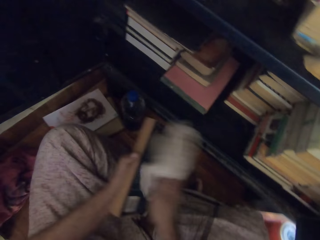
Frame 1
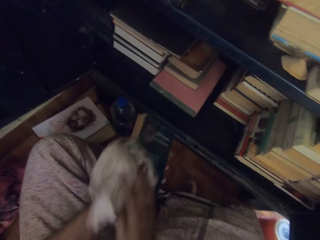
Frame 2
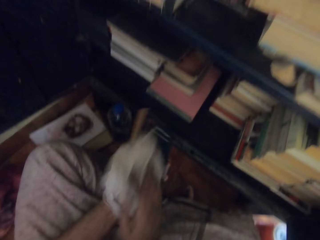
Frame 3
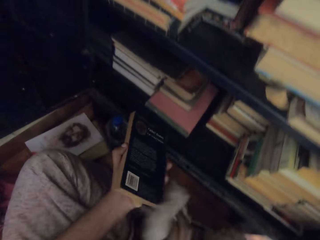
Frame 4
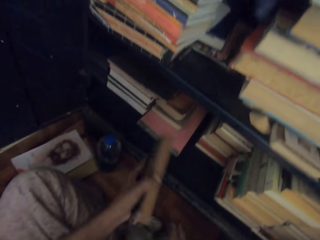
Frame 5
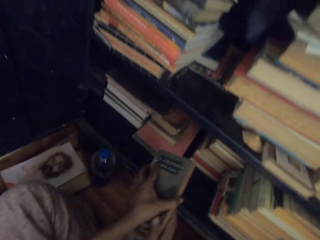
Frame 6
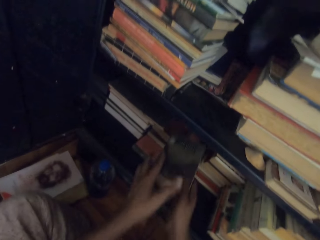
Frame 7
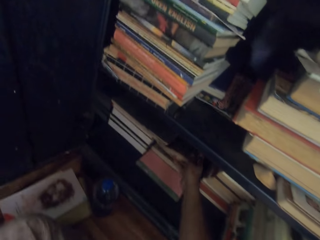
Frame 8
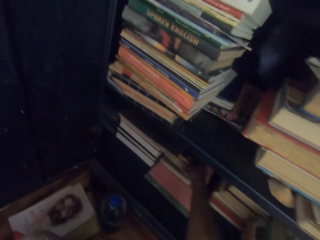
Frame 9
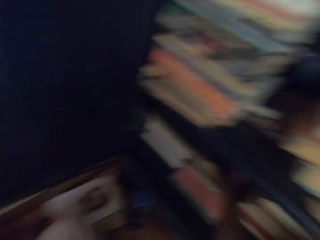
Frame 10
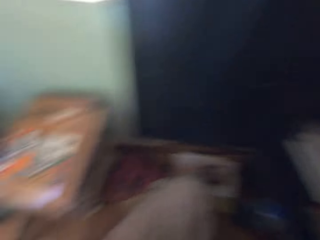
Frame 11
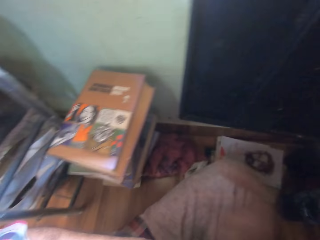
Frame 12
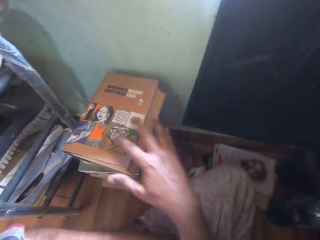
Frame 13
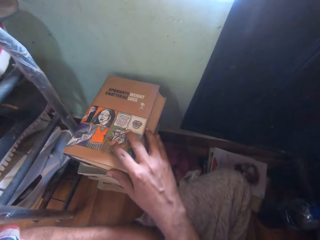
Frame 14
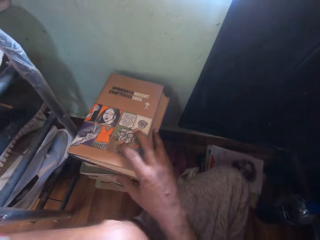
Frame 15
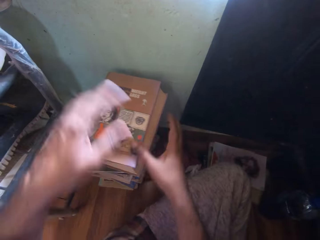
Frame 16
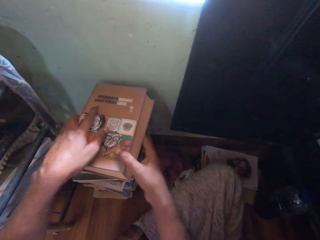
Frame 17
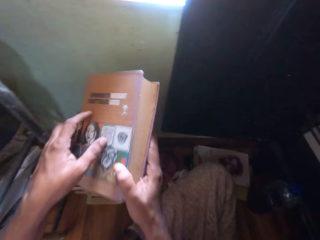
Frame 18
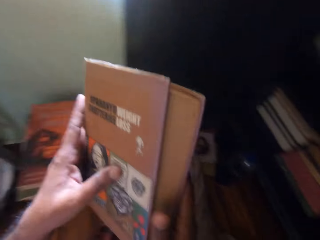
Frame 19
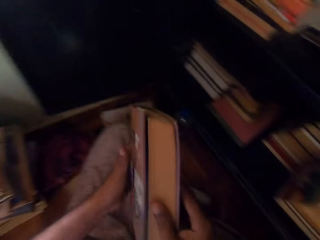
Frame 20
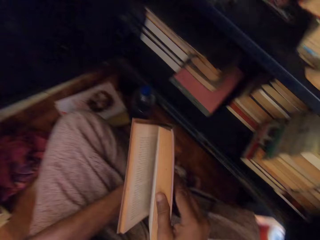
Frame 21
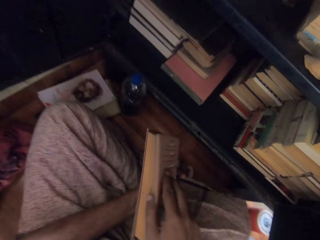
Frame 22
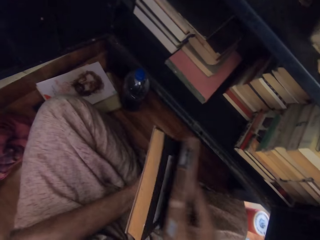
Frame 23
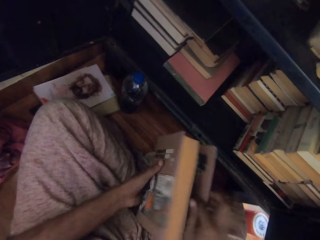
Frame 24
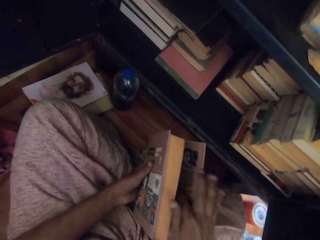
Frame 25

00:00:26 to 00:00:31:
The camera wearer cleans the book in his left hand with the rag in his right hand. He drops the rag in his right hand on the floor. He places the book in his left hand inside the cabinet with his right hand. He picks up a book from the pile of books on the floor with his hands.

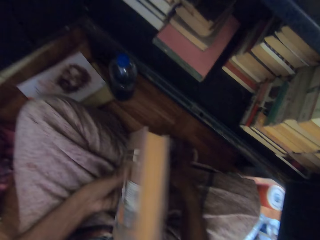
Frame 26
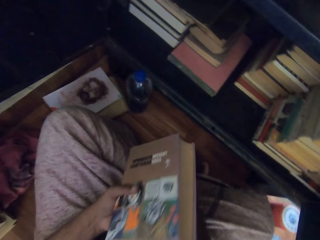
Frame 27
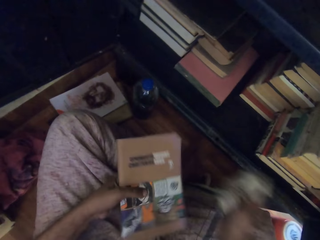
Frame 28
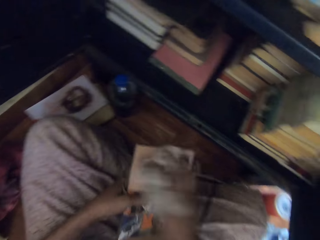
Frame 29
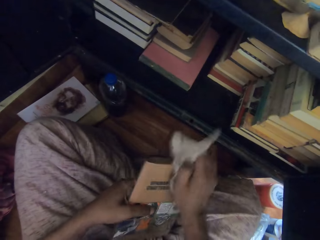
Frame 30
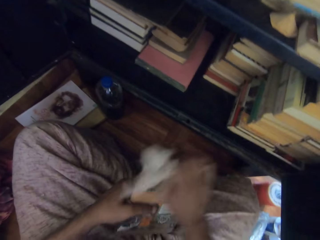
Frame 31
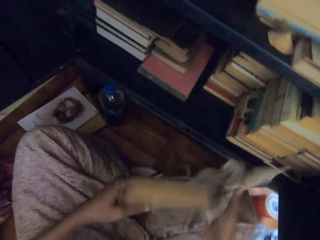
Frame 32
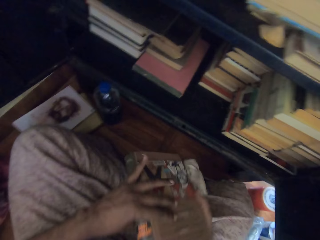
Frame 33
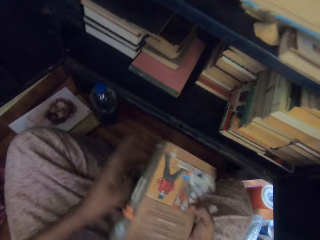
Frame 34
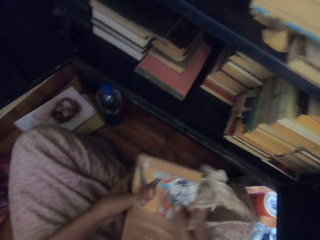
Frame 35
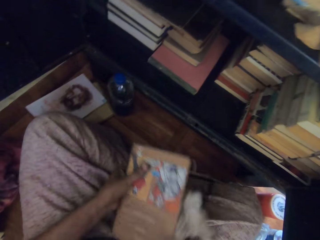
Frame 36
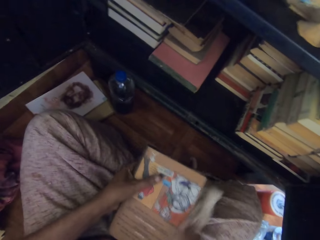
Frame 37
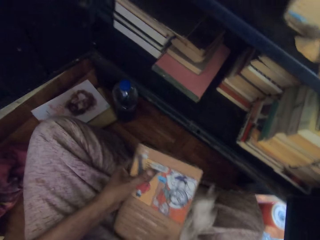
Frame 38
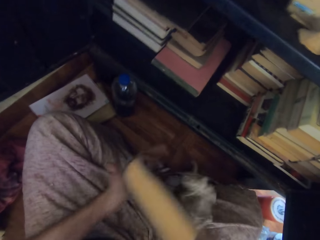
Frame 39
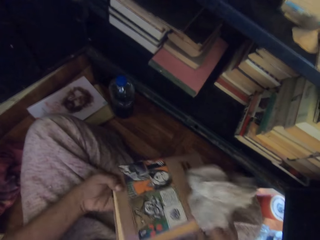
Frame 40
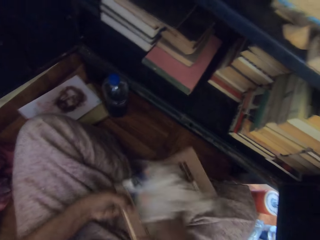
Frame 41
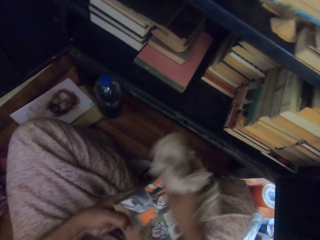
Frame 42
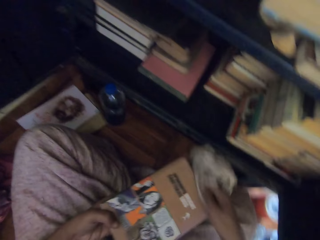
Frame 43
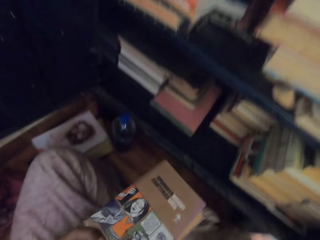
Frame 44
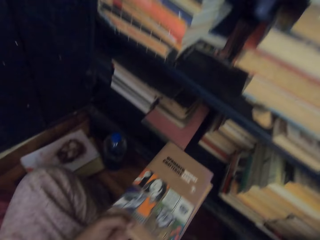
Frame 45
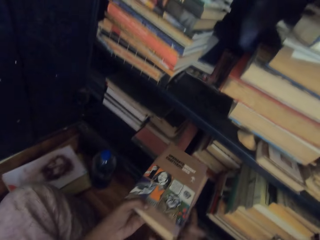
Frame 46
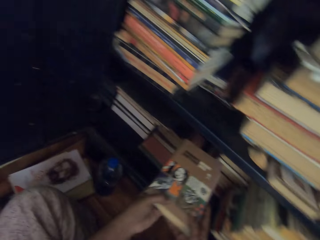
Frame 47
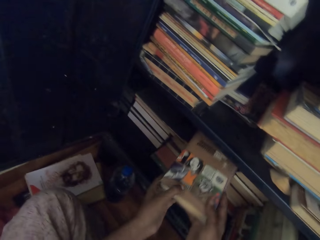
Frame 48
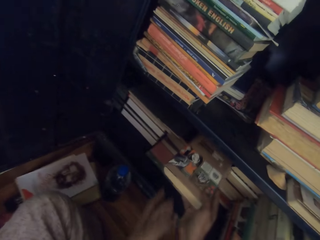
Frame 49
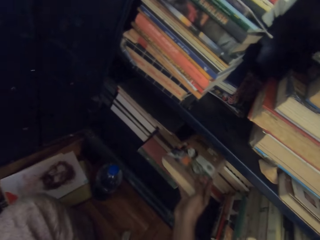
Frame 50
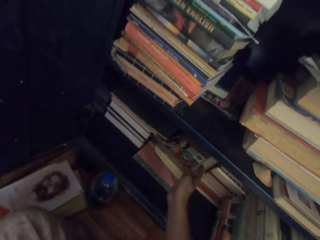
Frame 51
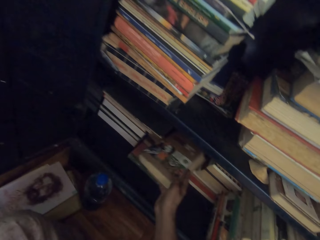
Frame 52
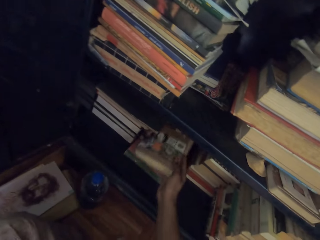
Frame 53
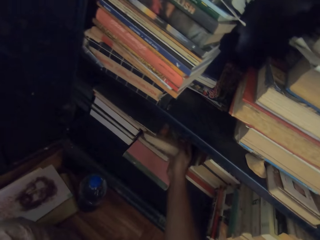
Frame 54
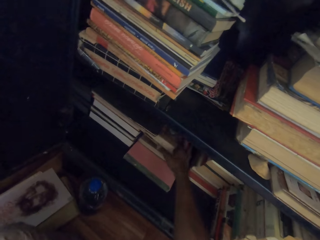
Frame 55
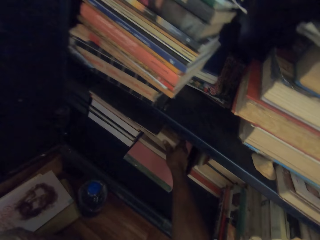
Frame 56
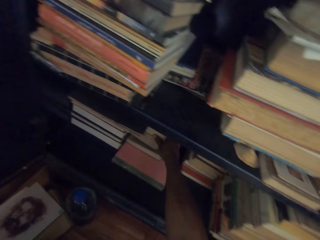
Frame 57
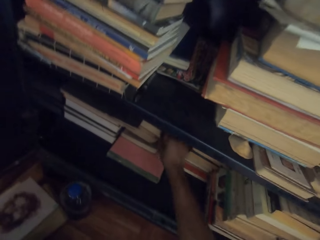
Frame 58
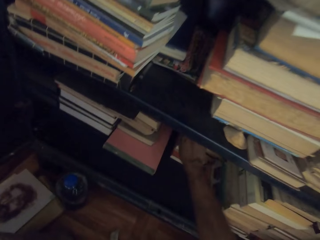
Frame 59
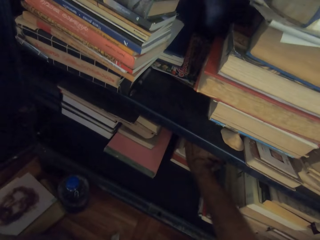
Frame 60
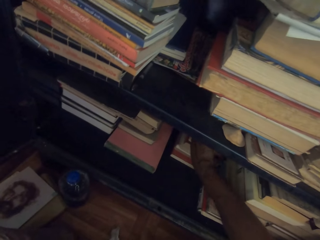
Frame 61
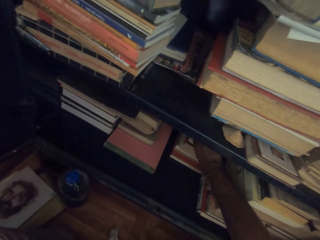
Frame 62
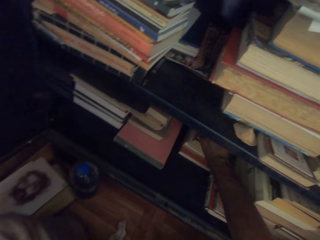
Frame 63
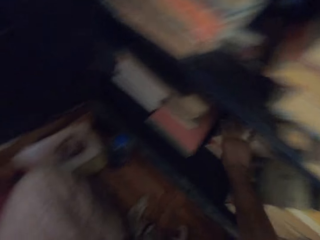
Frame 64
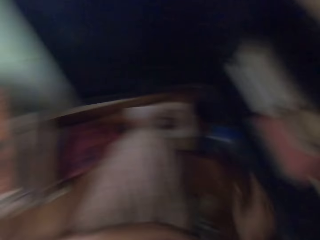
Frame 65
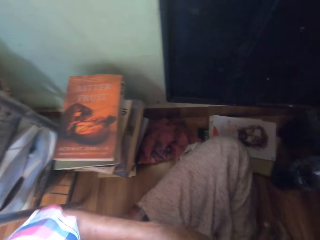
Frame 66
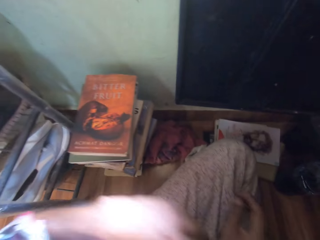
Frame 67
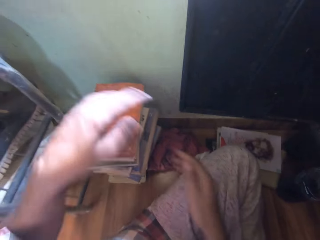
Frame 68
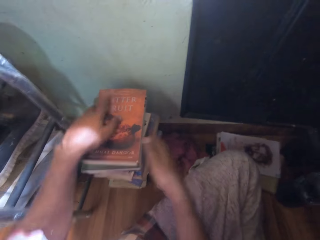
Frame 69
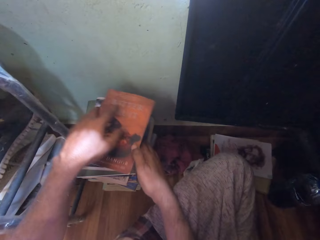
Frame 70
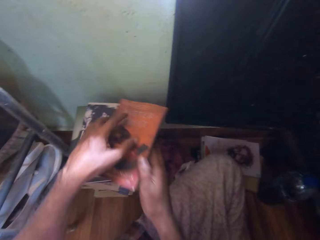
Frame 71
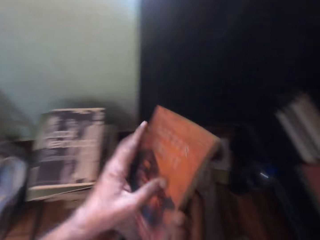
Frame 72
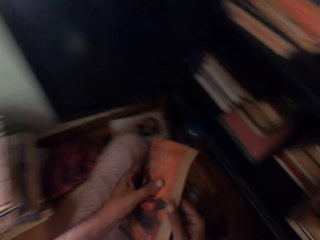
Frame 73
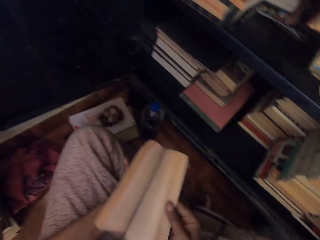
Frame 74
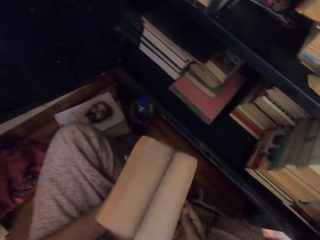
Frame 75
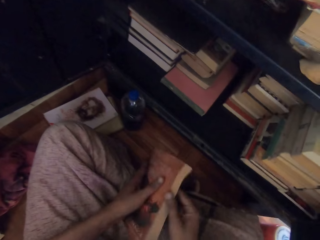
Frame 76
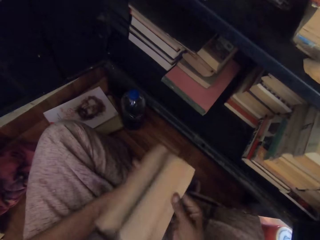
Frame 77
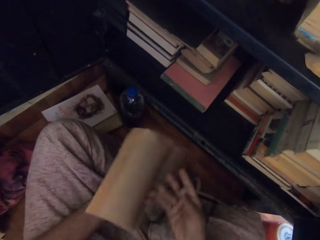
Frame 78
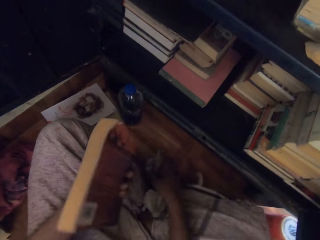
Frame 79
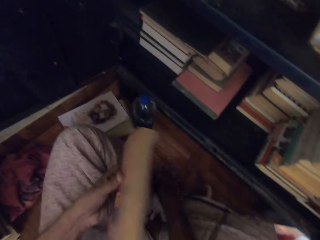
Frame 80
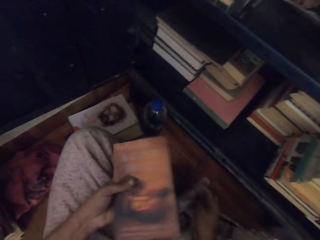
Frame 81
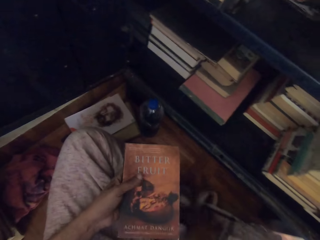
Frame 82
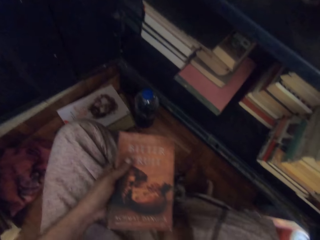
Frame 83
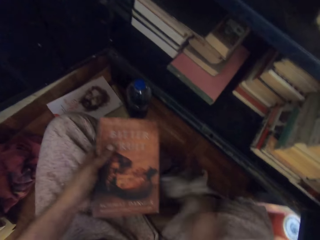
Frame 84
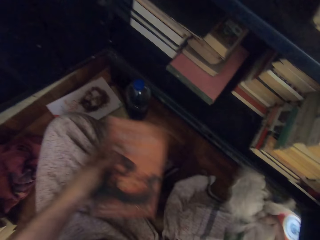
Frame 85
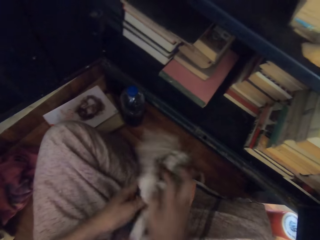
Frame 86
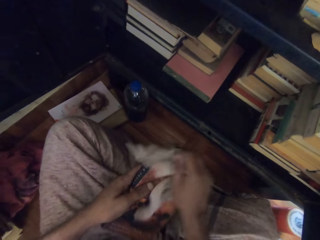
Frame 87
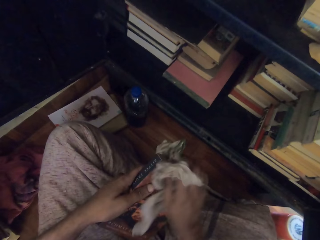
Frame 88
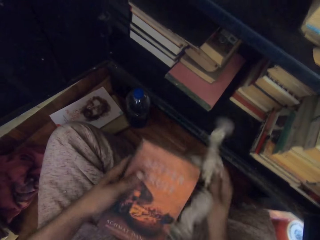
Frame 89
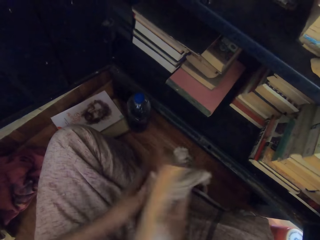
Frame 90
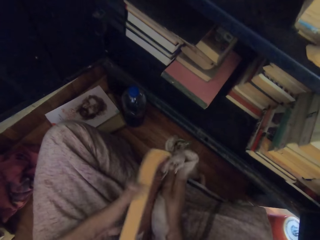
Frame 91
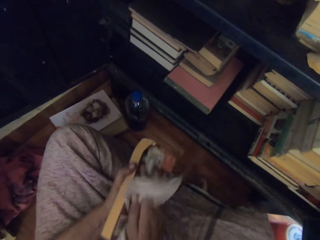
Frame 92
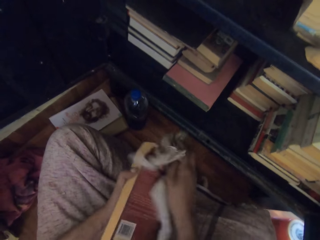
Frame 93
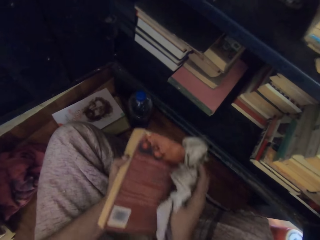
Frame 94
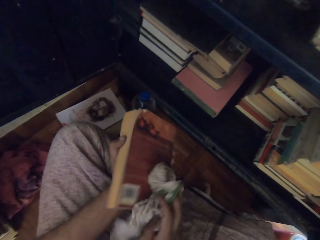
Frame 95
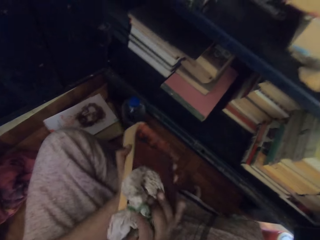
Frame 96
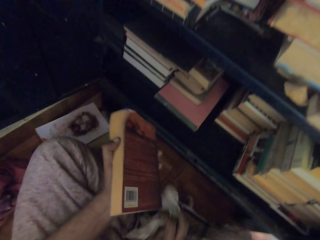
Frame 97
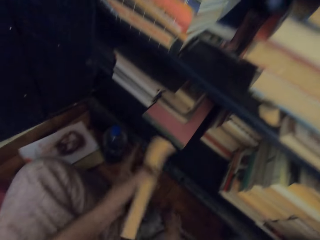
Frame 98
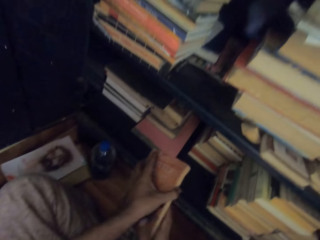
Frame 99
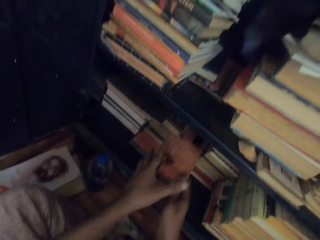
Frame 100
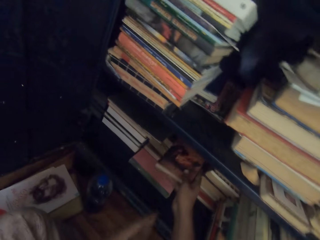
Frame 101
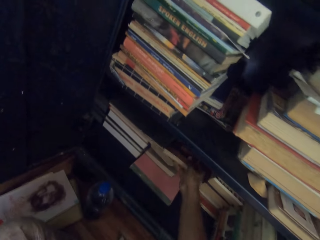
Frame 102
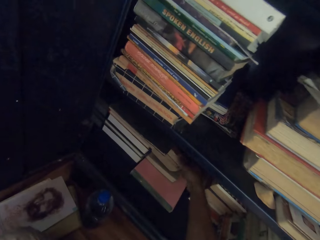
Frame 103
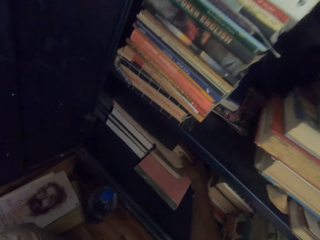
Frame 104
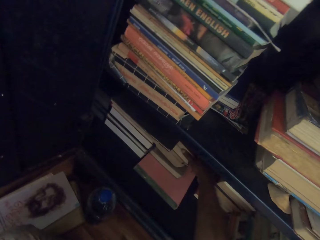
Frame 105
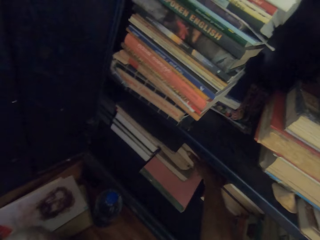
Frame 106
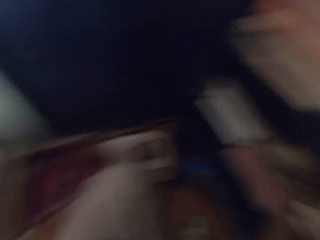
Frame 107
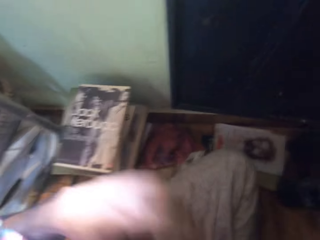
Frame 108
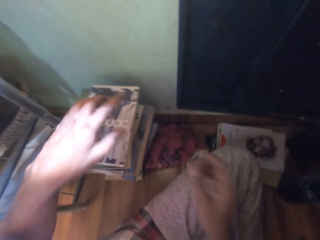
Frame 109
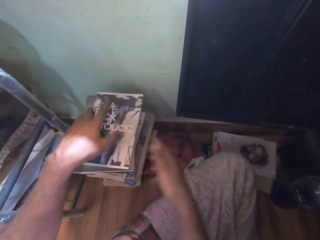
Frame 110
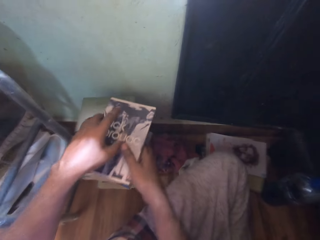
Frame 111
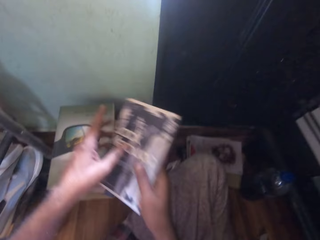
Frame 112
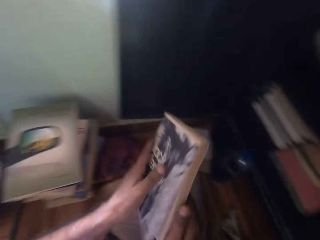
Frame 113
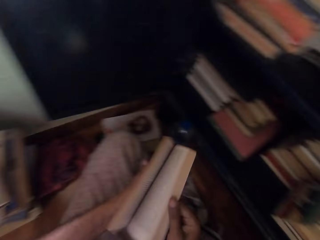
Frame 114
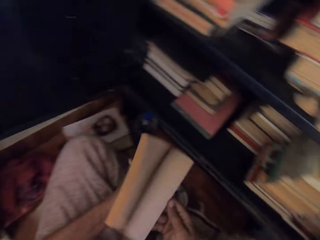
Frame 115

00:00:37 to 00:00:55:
The camera wearer flips the pages of the book in his left hand with his right hand. He picks up the rag on the floor with his right hand. He cleans the book in his left hand with the rag in his right hand. He drops the rag in his right hand on the floor. He places the book in his left hand inside the cabinet with his right hand. He arranges the books inside the cabinet with his right hand. He picks up a book from the pile of books on the floor with his hands. He flips the pages of the book in his left hand with his right hand. He opens the book. He picks up the rag on the floor with his right hand. He cleans the book in his left hand with the rag in his right hand. He drops the rag in his right hand on the floor. He places the book in his left hand inside the cabinet with his right hand. He picks up a book from the pile of books on the floor with his hands. He flips the pages of the book in his left hand with his right hand.
